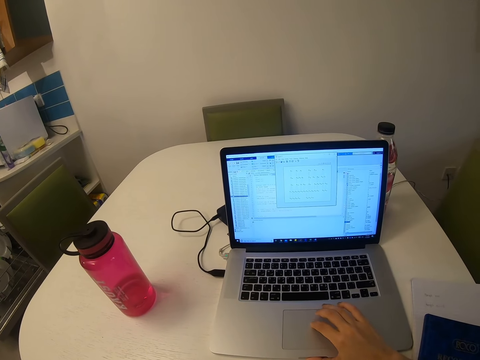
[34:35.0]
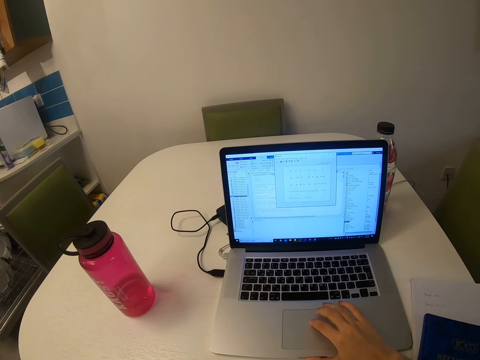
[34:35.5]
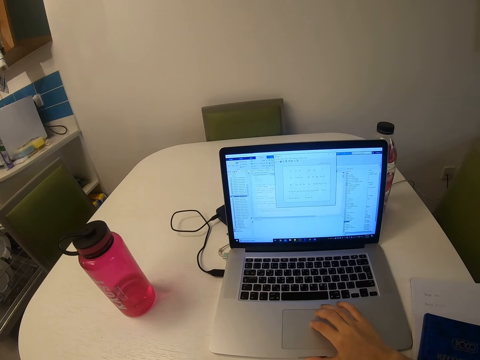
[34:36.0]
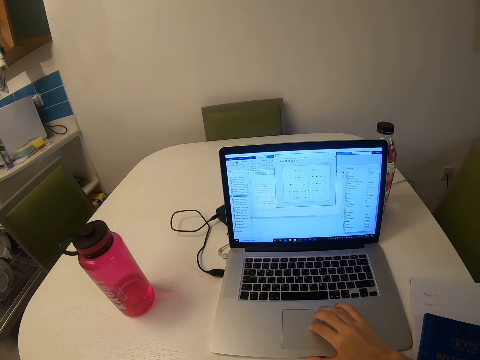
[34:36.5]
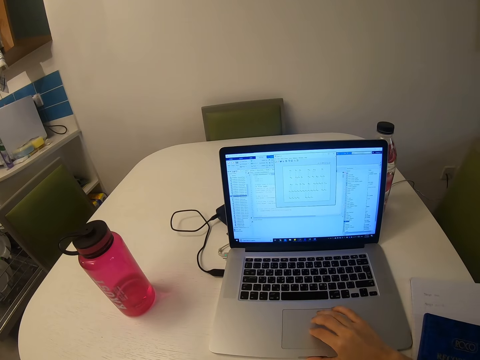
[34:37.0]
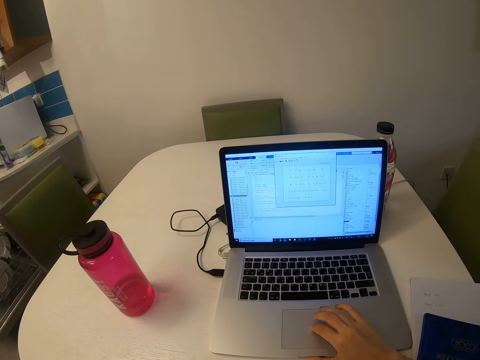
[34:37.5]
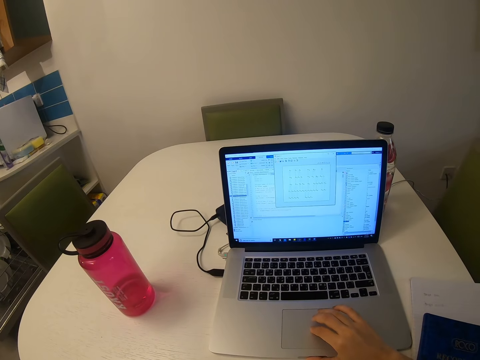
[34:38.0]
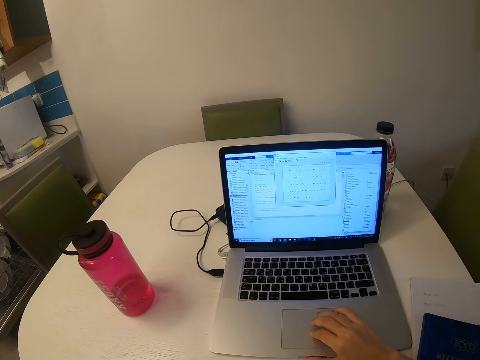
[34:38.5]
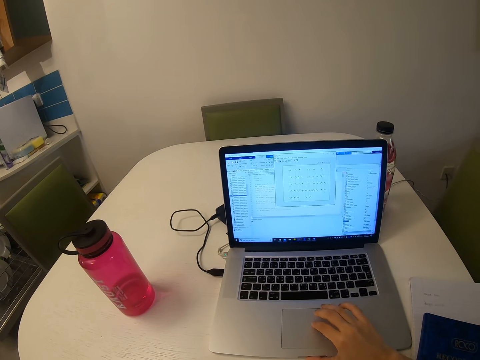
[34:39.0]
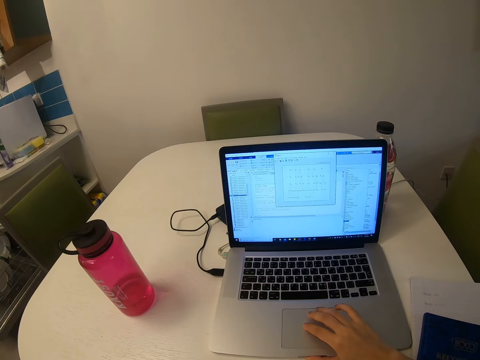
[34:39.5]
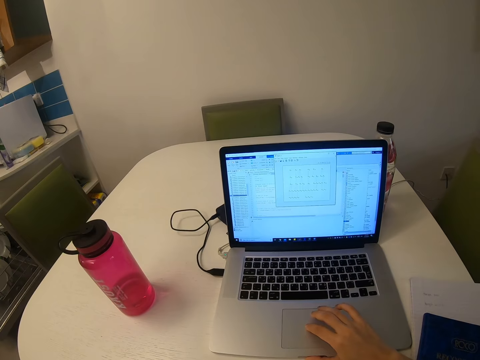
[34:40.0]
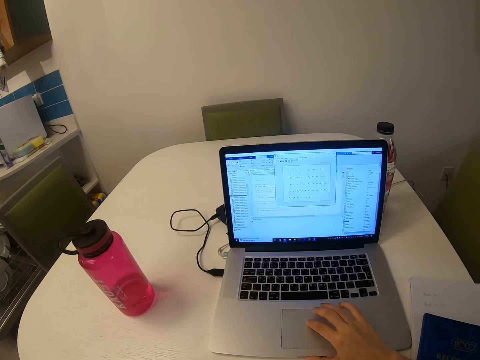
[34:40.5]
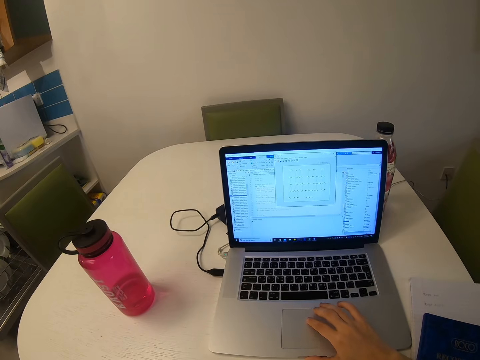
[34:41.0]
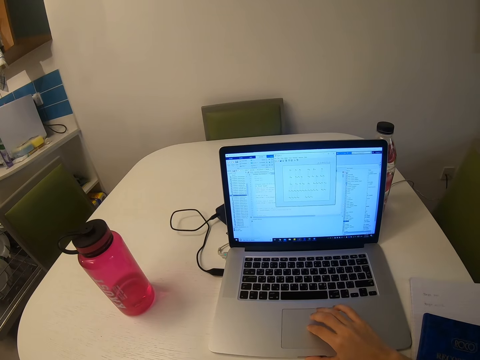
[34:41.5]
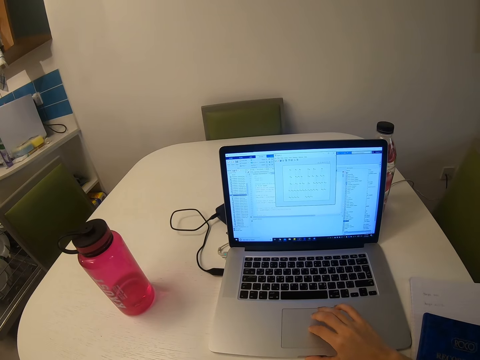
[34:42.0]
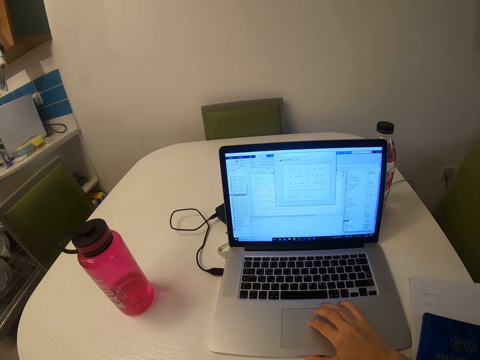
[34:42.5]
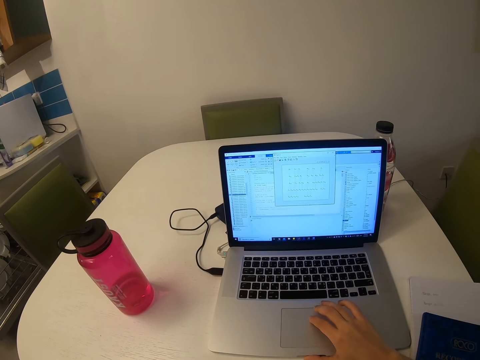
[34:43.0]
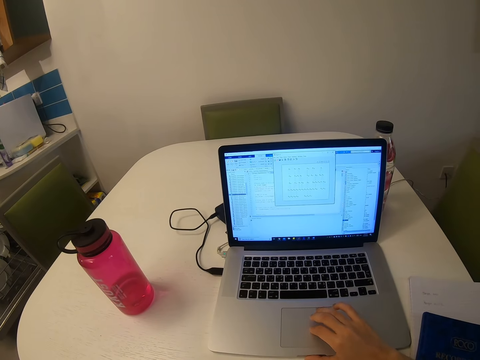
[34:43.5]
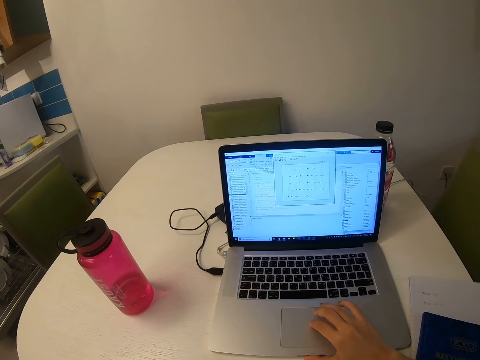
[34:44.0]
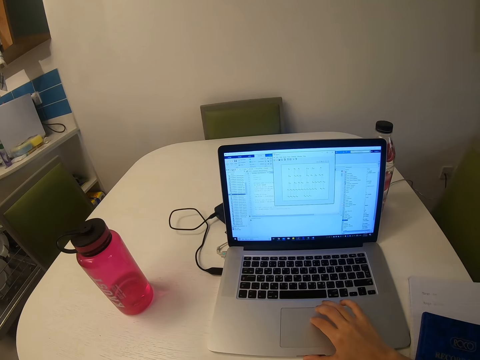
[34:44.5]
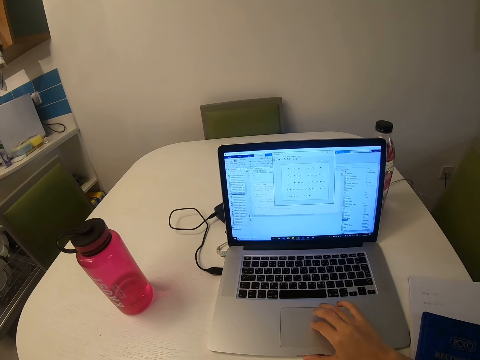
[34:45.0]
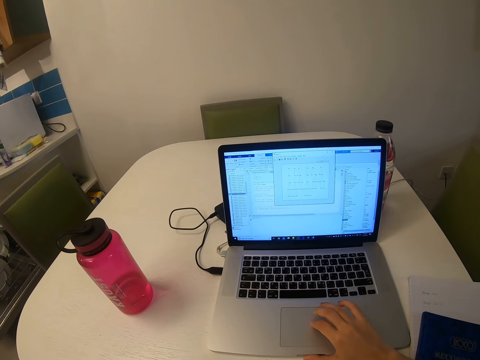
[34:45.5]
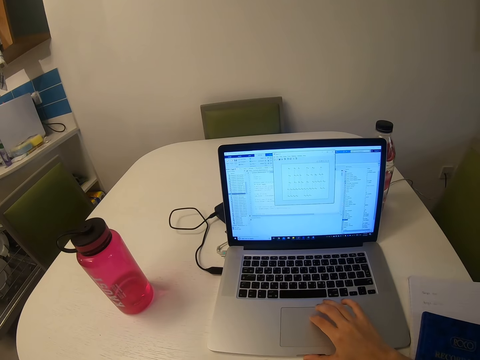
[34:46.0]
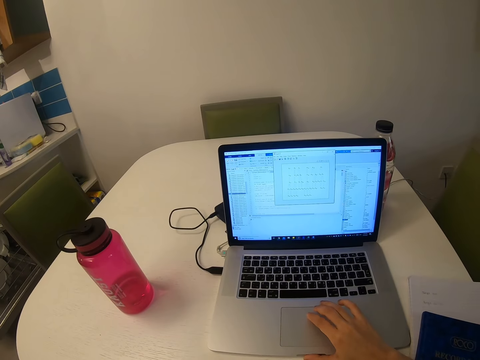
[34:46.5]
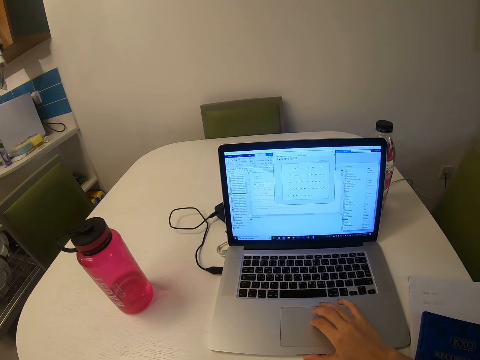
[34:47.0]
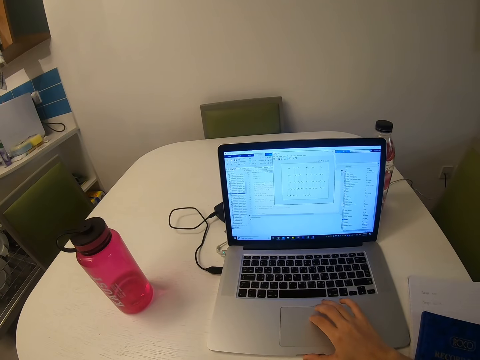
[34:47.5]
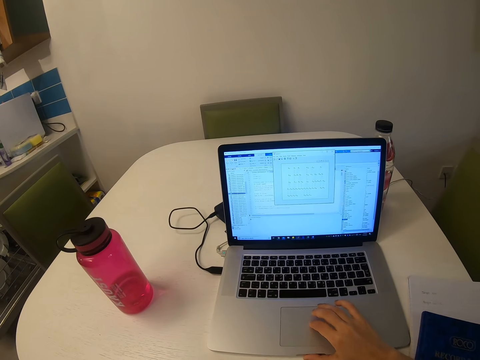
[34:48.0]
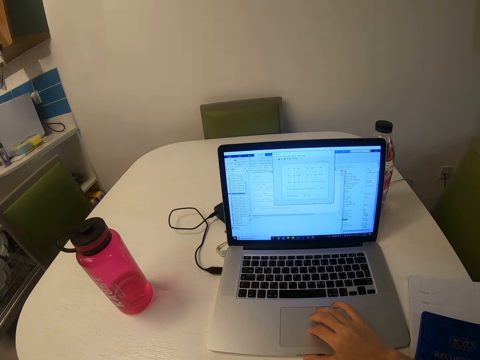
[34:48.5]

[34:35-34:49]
The camera wearer scrolls through the mouse pad.

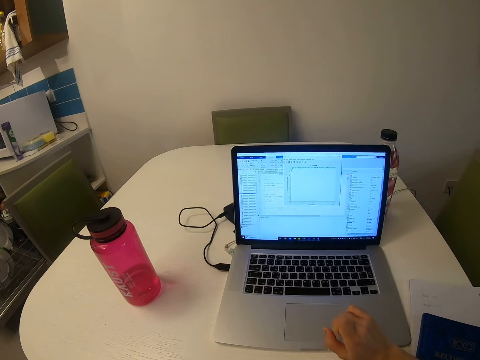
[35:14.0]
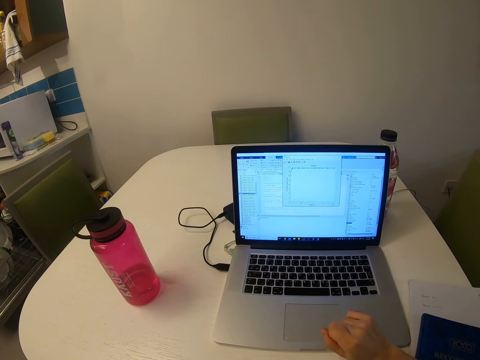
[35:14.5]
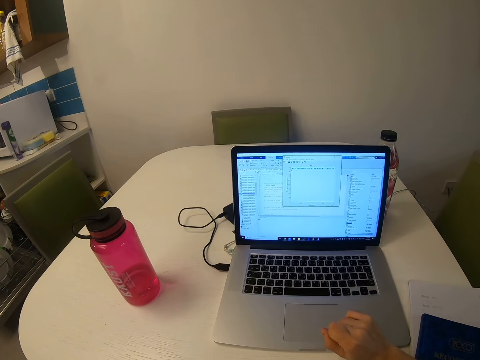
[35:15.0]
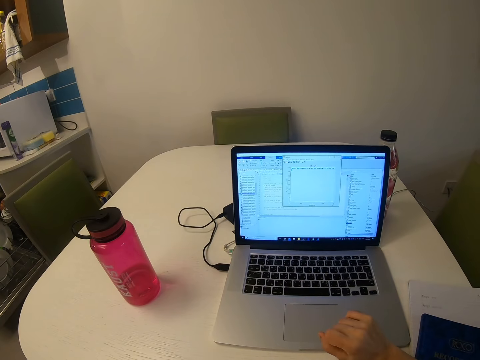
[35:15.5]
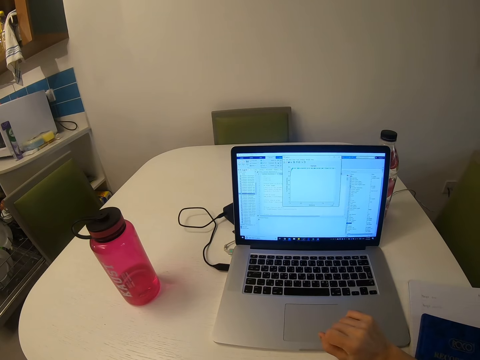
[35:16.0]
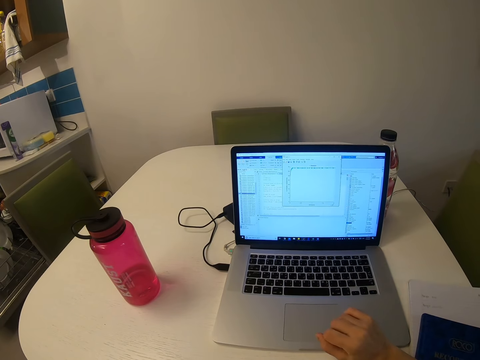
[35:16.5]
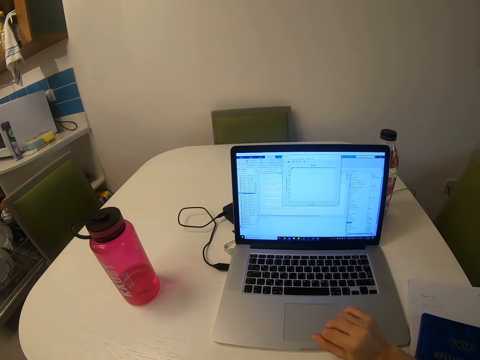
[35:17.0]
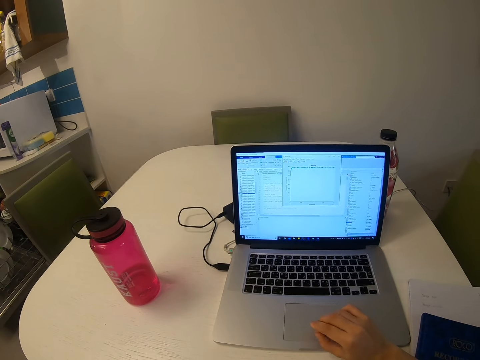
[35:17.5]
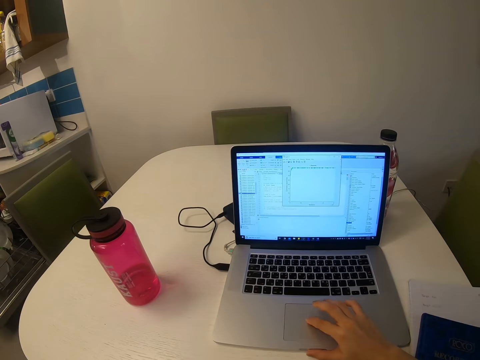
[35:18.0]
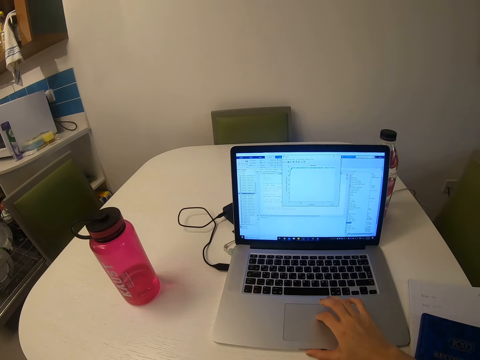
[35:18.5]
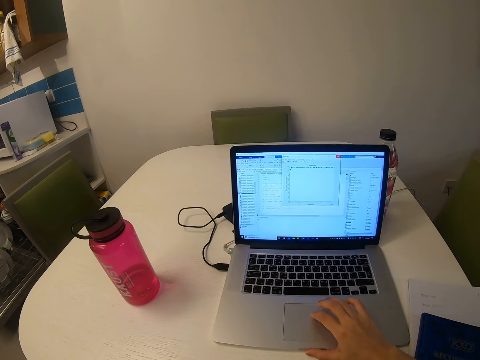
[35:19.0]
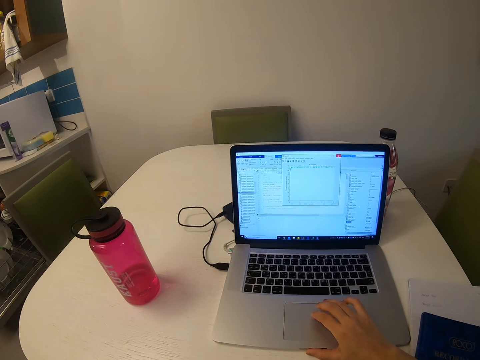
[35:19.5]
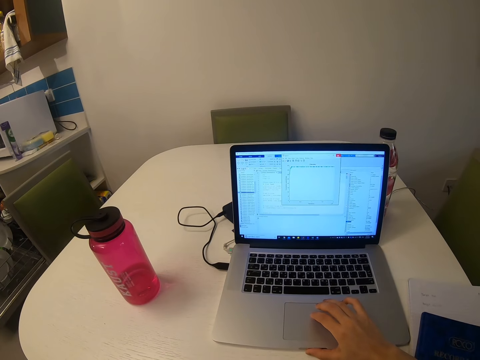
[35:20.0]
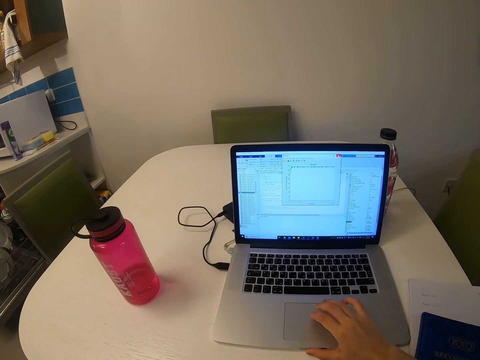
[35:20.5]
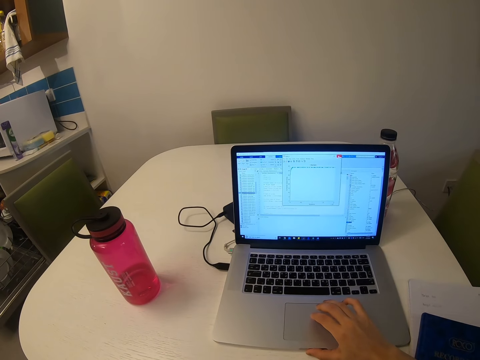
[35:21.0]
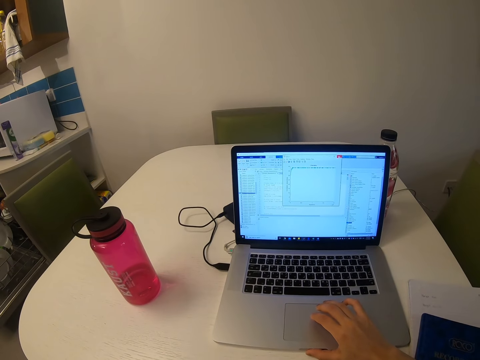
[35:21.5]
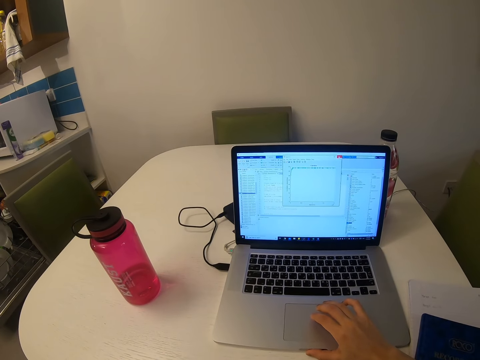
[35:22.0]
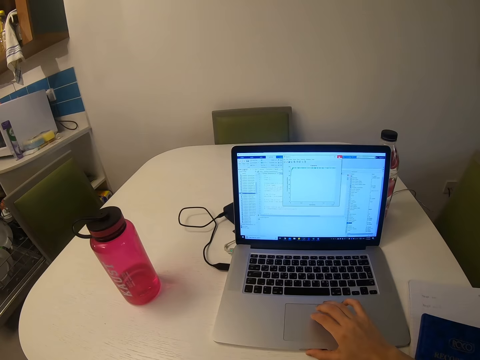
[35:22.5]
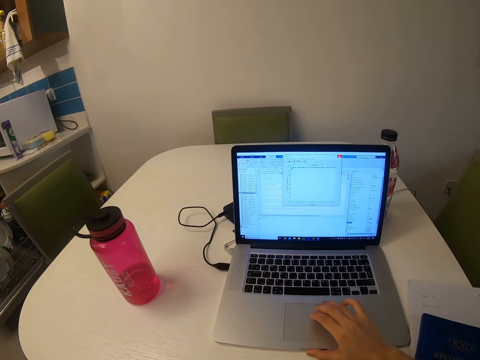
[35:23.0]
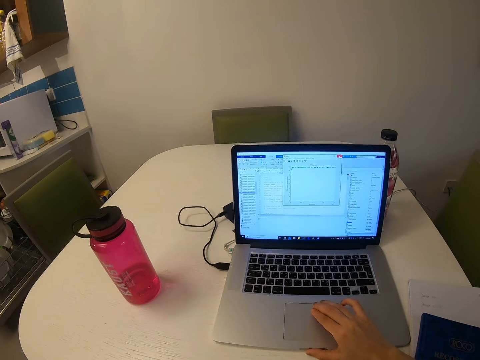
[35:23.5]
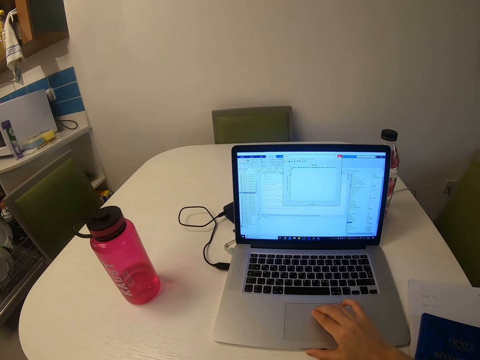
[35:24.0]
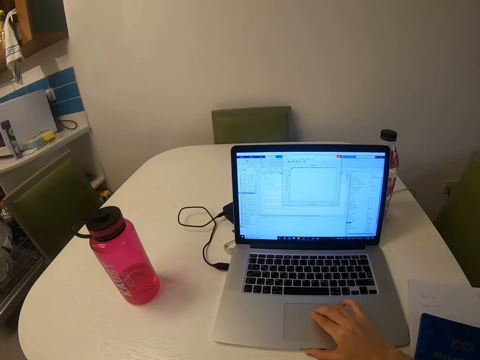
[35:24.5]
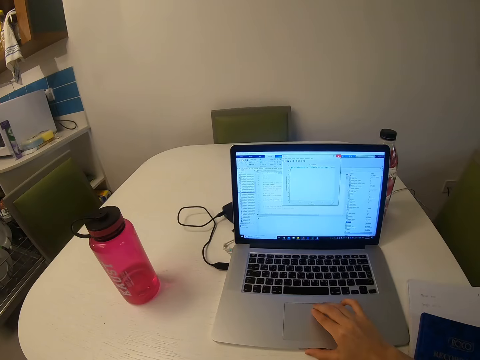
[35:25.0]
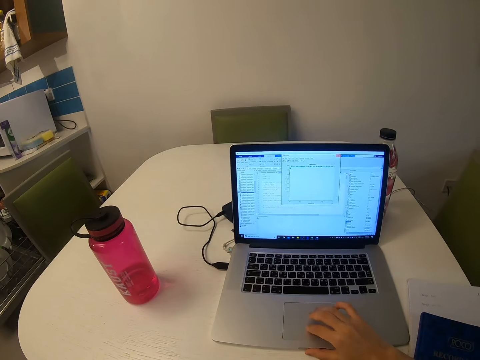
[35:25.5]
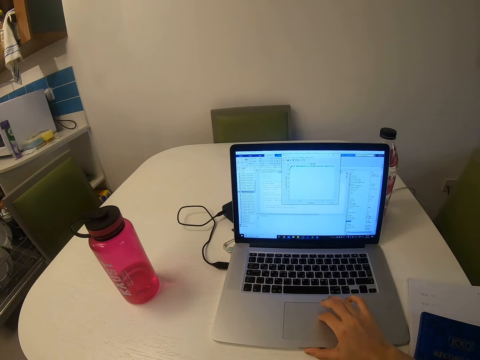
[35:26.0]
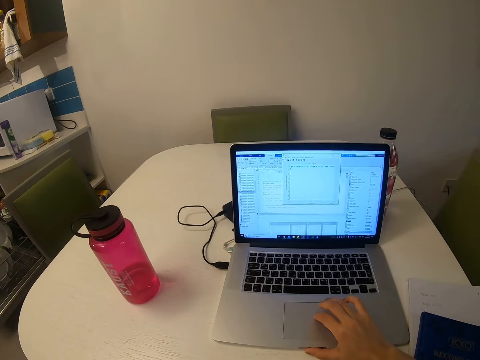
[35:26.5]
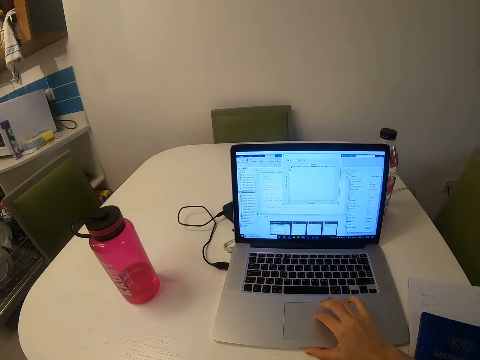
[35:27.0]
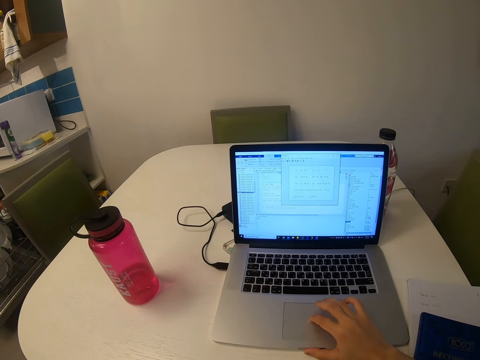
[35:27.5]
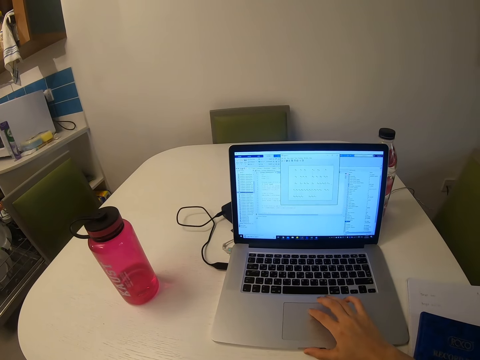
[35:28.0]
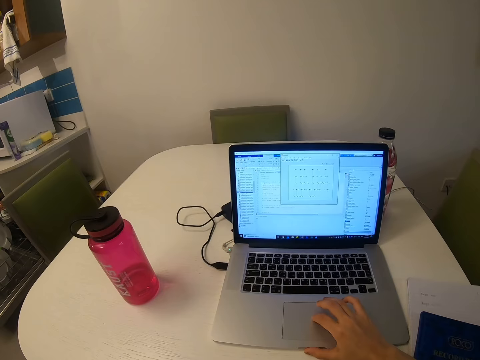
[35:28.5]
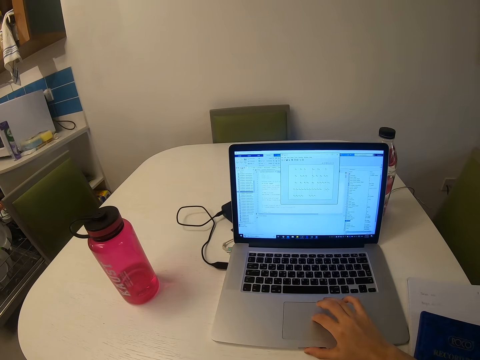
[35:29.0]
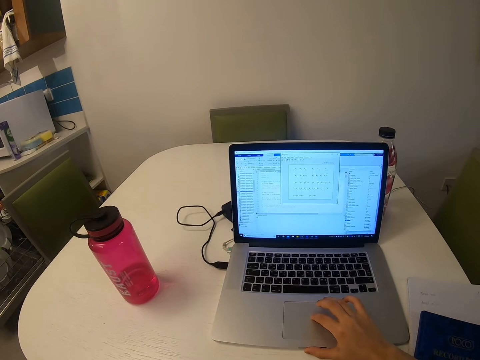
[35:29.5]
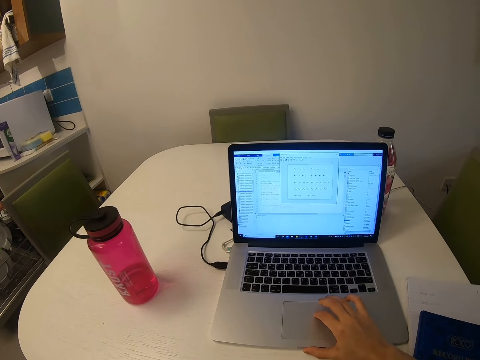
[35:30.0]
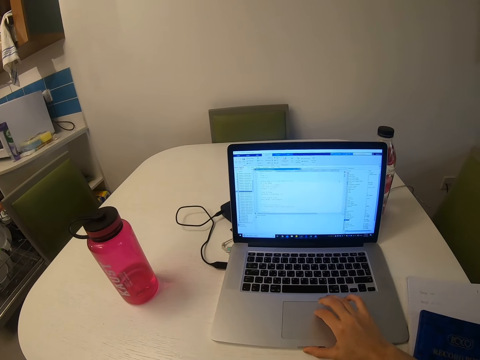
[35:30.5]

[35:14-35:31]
The camera wearer scrolls through the mouse pad. They operate the laptop.
